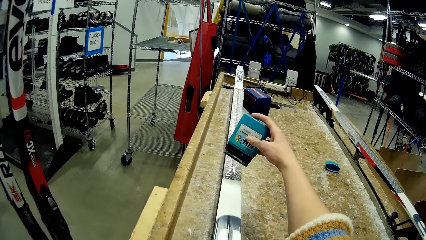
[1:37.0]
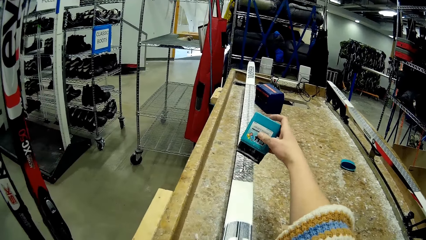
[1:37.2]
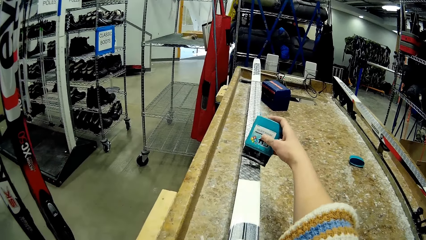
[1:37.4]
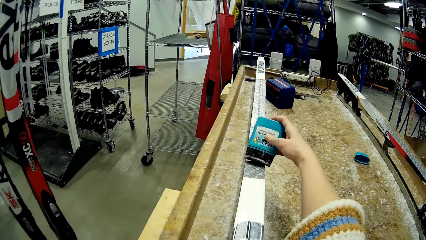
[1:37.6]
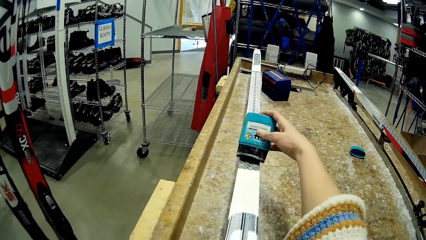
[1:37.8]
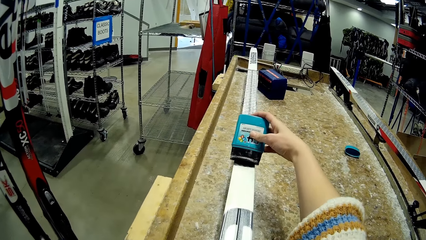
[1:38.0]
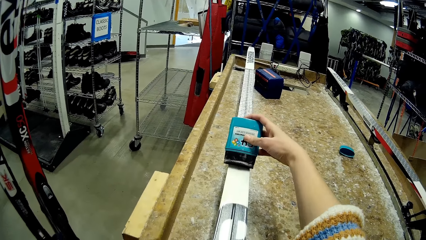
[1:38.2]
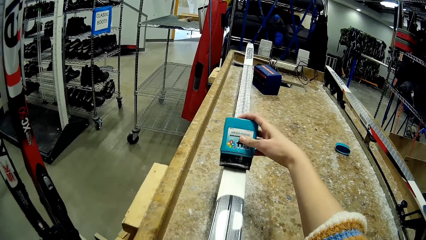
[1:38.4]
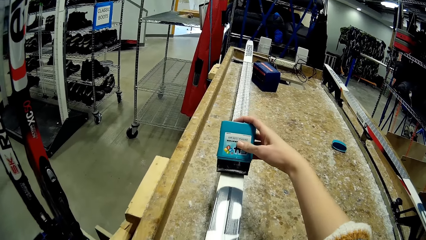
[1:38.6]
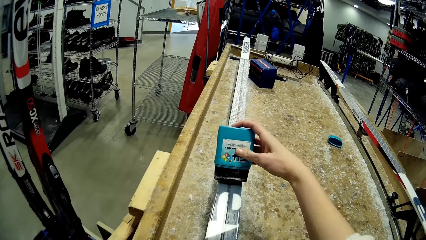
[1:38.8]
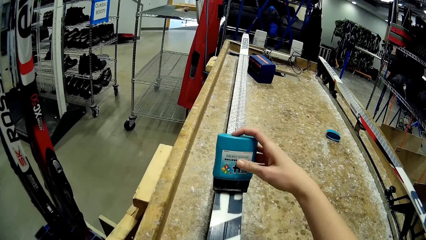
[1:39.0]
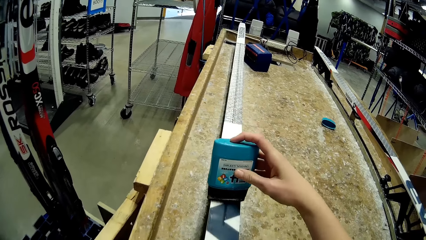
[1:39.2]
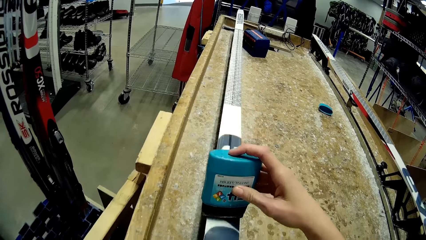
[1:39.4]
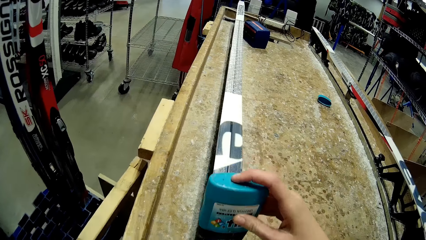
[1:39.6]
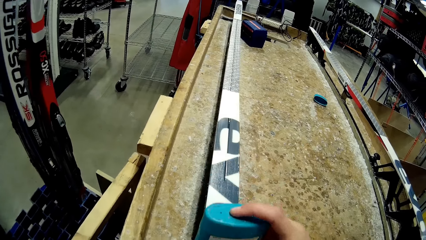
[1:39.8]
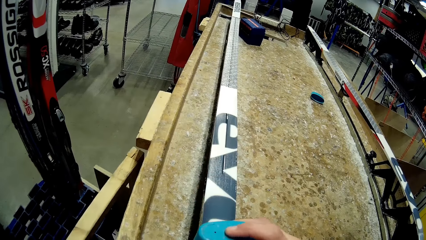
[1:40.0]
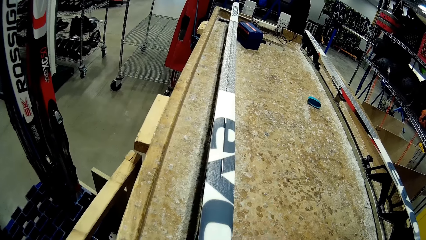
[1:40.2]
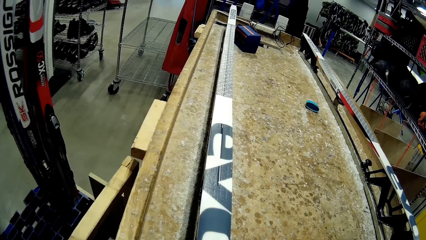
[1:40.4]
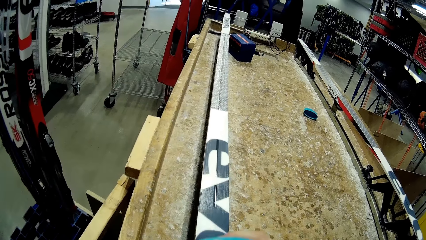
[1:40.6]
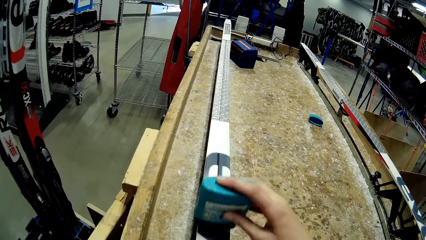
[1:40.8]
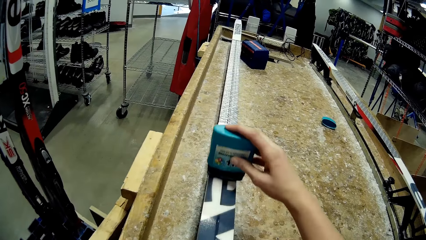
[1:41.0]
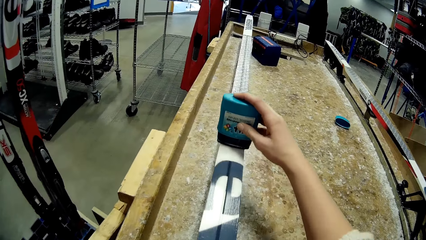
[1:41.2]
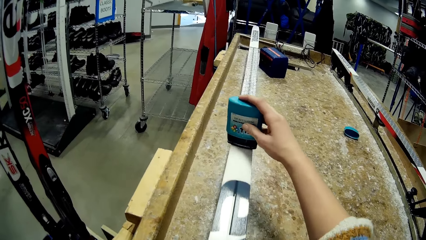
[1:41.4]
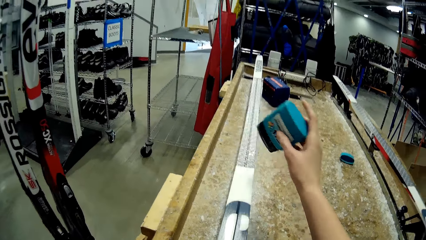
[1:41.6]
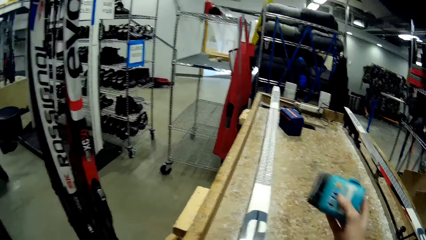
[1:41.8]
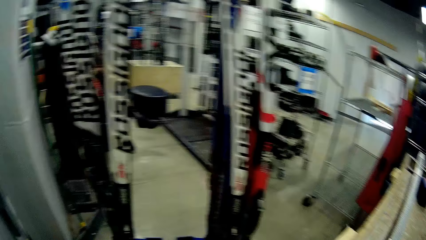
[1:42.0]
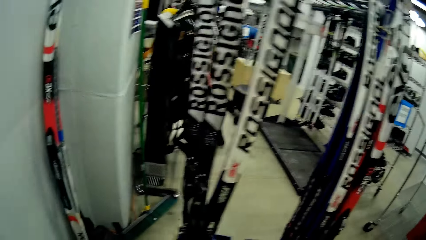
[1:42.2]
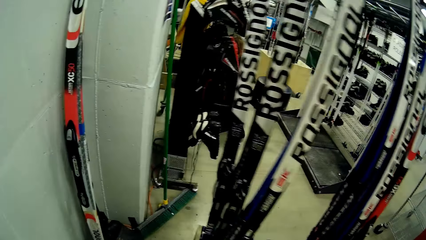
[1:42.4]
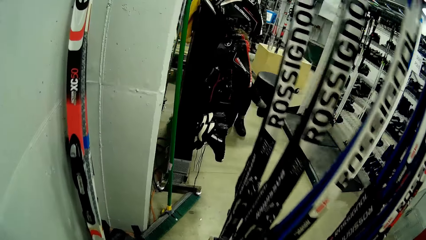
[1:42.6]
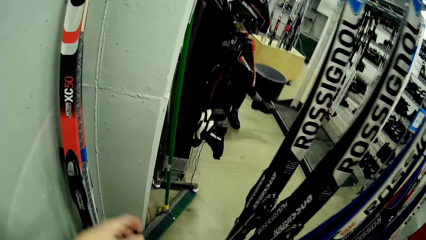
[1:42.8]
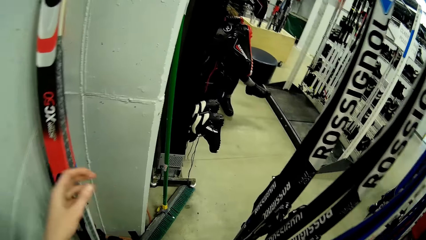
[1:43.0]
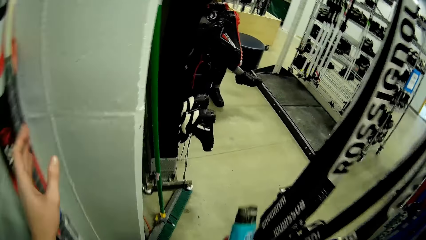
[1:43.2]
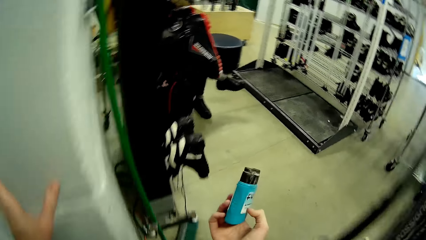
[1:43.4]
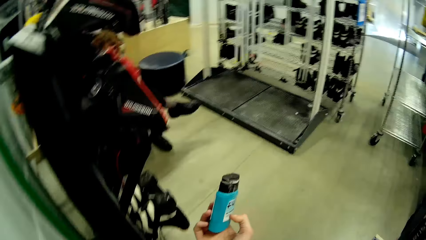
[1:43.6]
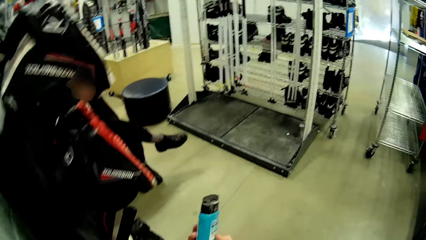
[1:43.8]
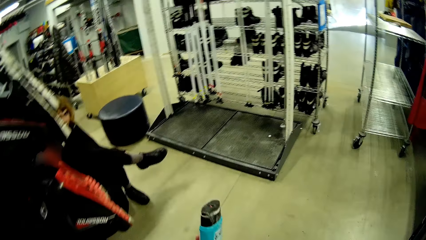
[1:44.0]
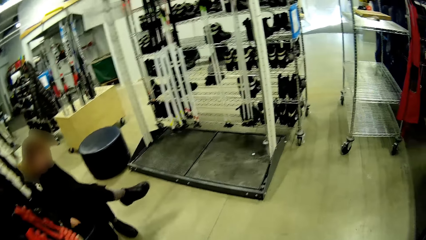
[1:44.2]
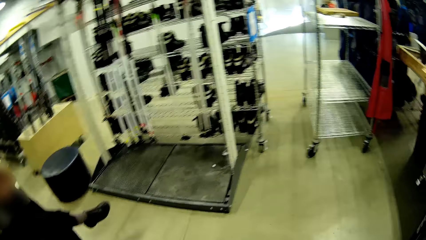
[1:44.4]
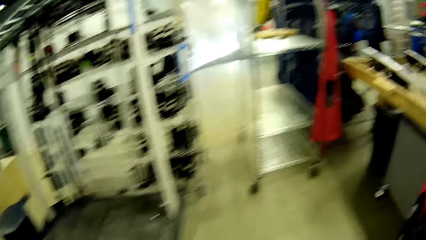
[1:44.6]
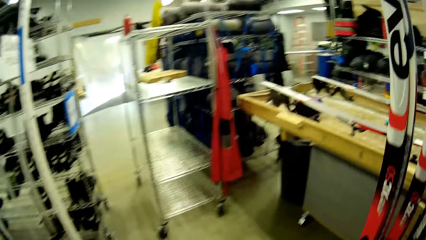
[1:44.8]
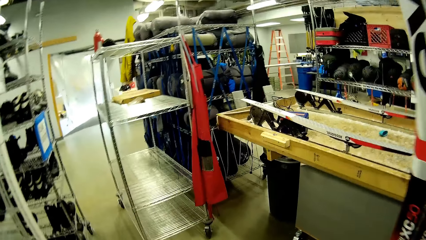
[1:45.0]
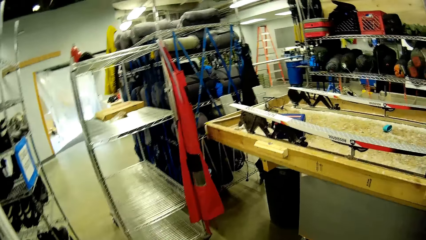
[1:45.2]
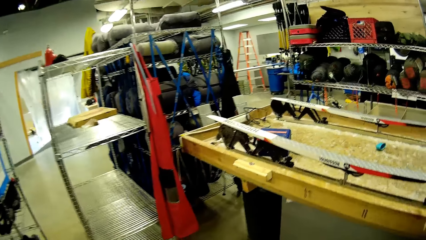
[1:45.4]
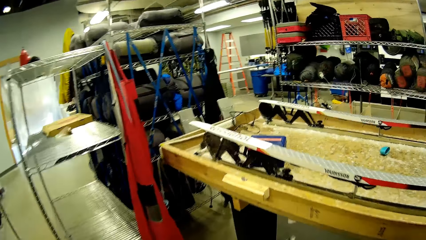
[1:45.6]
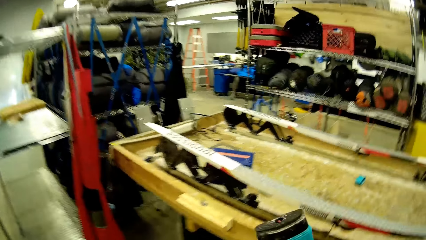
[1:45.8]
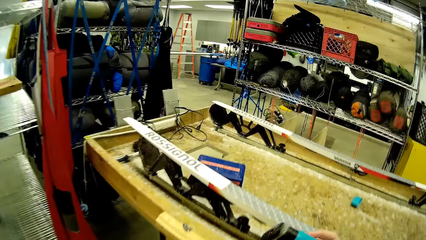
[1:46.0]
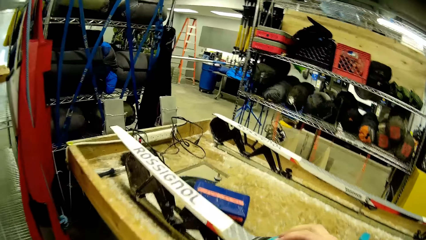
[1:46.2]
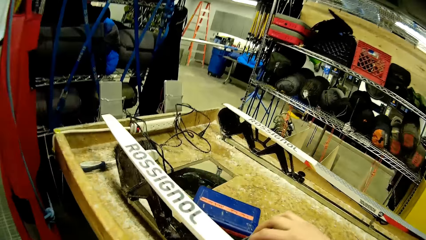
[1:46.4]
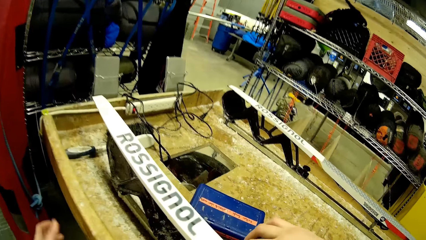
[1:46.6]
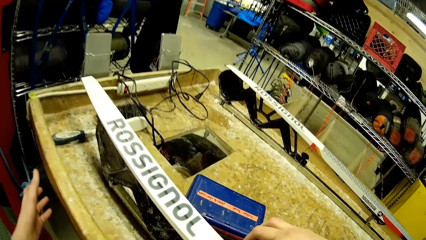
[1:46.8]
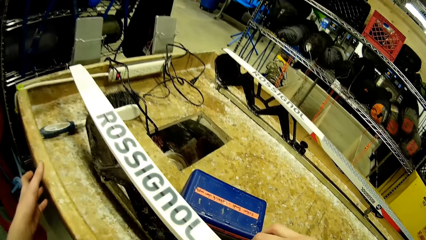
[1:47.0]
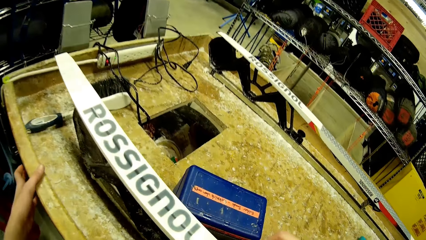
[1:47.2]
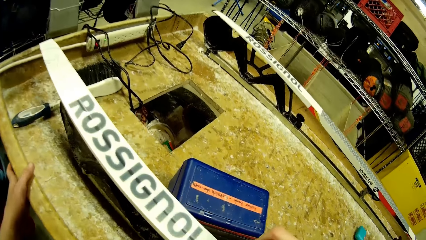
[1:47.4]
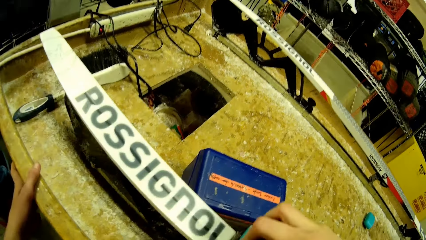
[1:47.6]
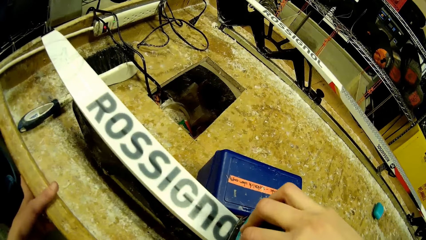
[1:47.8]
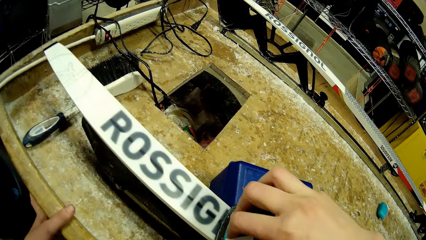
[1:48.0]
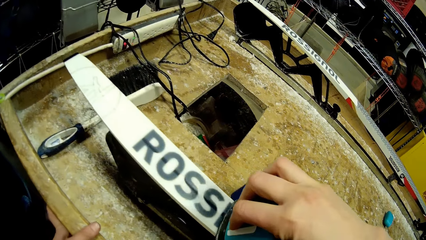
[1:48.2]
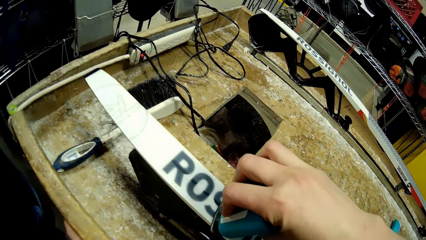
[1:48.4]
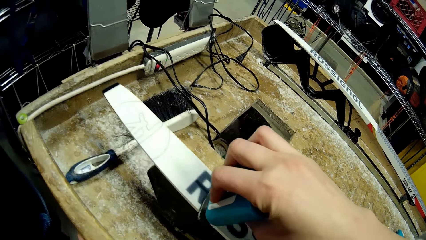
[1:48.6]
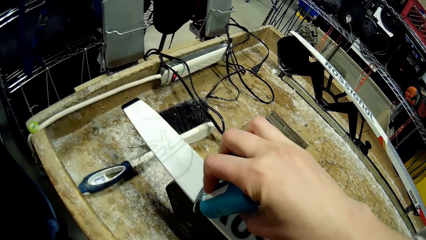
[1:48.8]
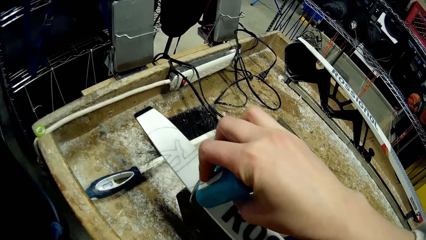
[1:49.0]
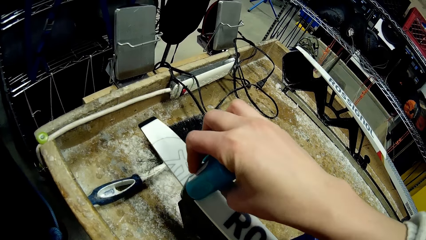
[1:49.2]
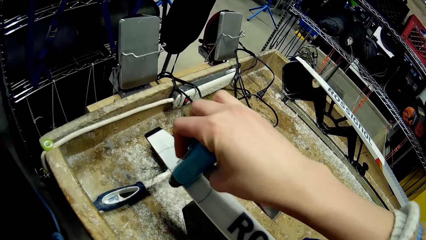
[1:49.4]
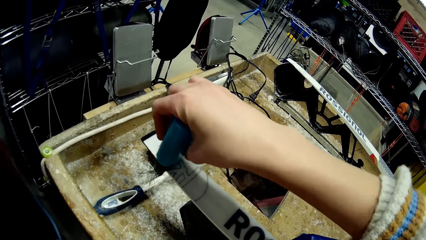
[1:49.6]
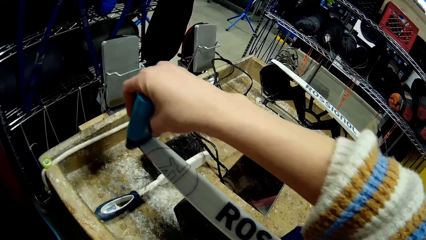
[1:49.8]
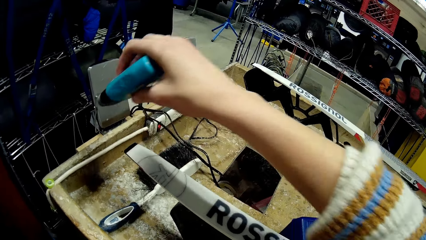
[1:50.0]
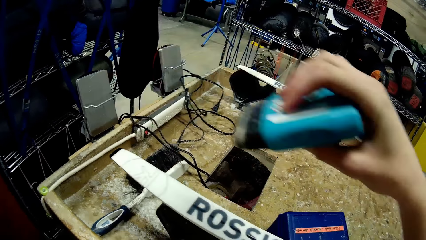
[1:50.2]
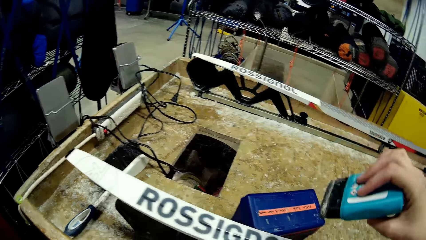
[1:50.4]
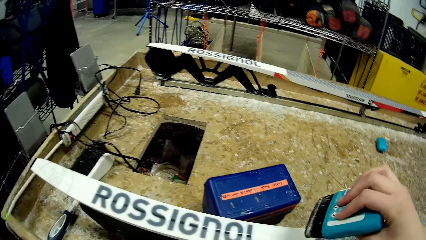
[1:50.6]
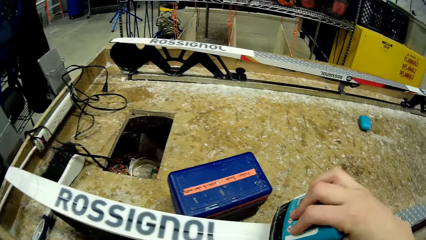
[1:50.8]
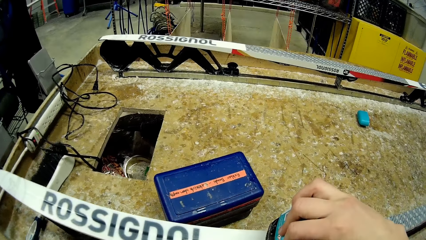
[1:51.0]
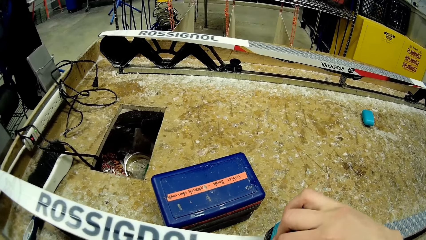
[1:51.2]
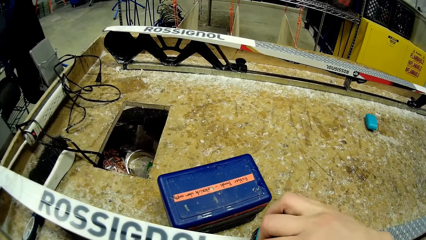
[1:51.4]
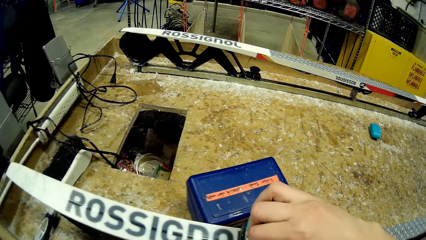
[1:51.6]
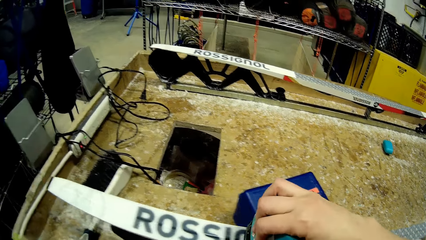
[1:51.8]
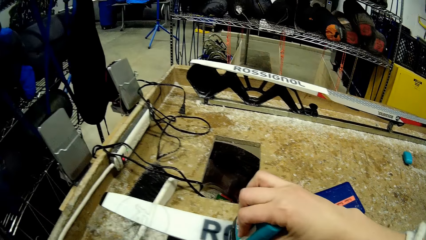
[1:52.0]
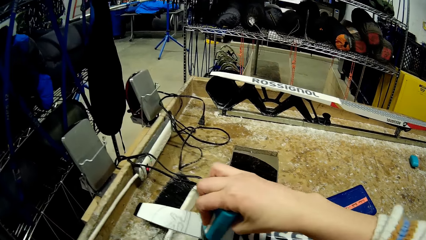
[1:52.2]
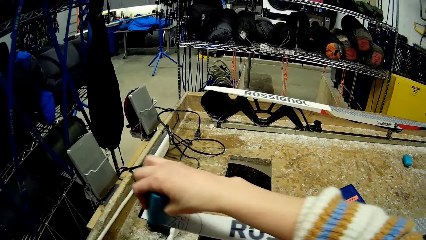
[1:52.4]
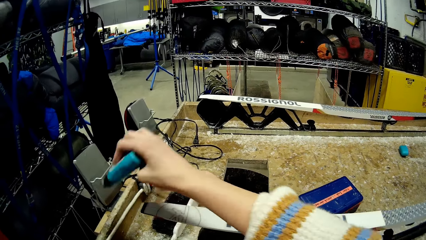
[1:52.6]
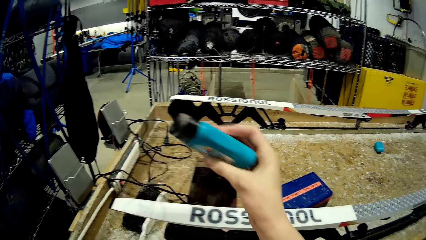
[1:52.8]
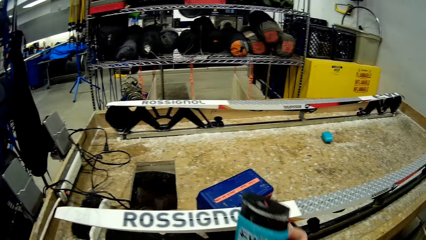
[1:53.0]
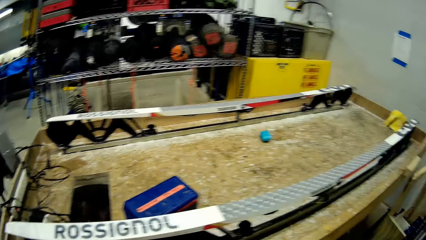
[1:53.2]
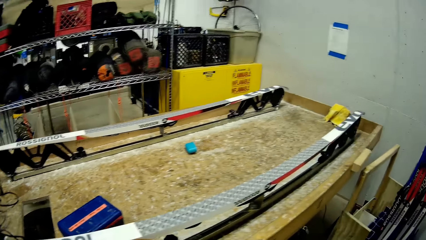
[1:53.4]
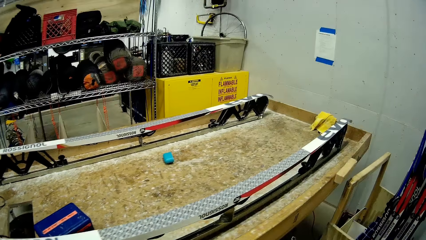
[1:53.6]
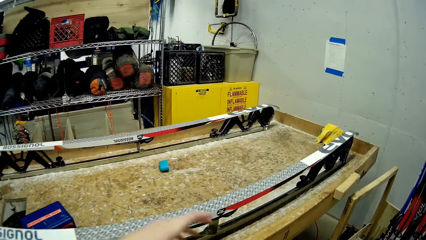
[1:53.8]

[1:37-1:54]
The camera wearer walks to the board. They spread the gum on the board.
